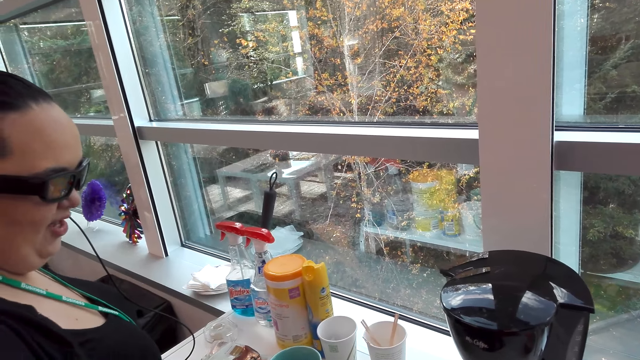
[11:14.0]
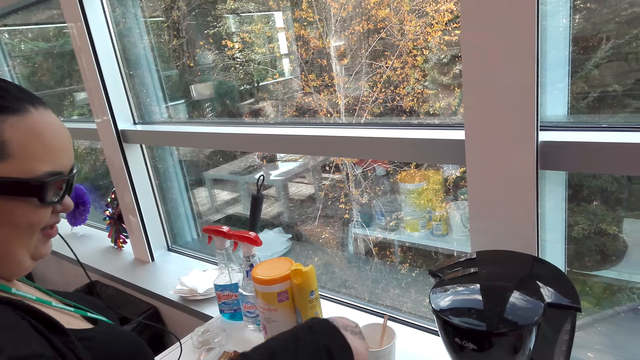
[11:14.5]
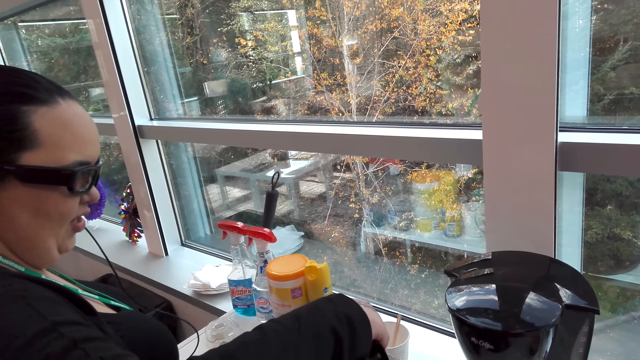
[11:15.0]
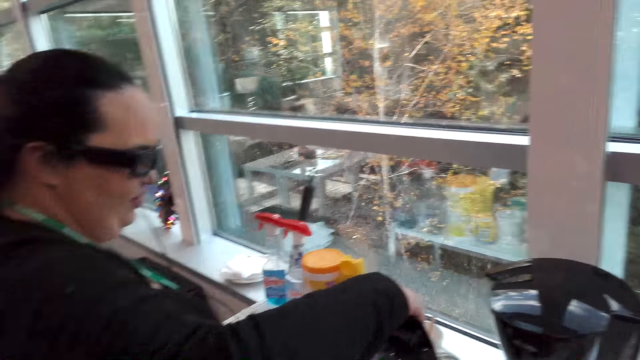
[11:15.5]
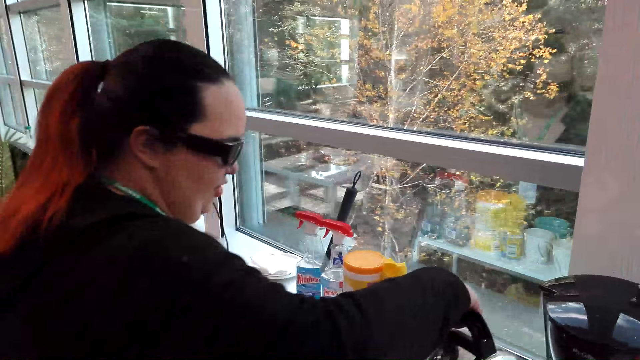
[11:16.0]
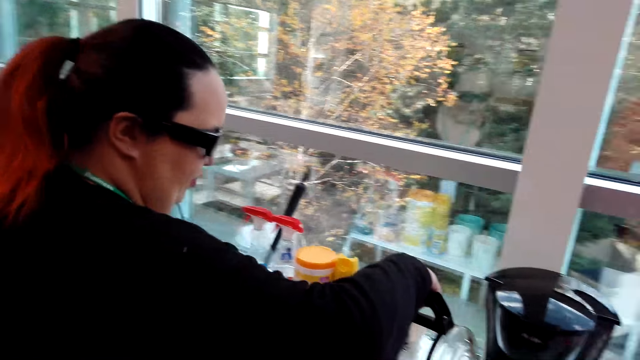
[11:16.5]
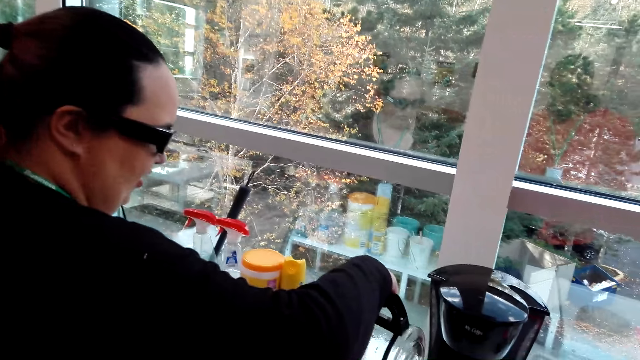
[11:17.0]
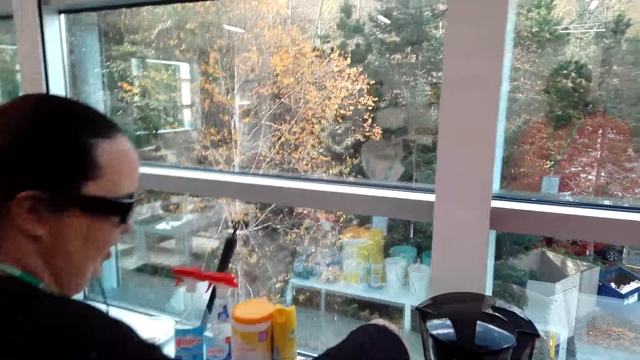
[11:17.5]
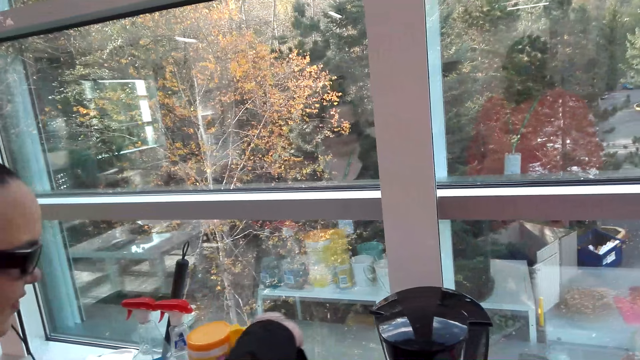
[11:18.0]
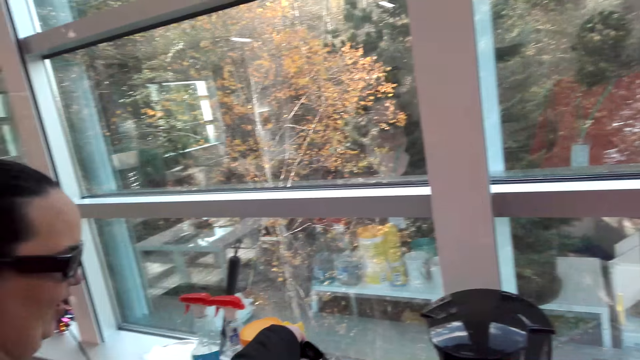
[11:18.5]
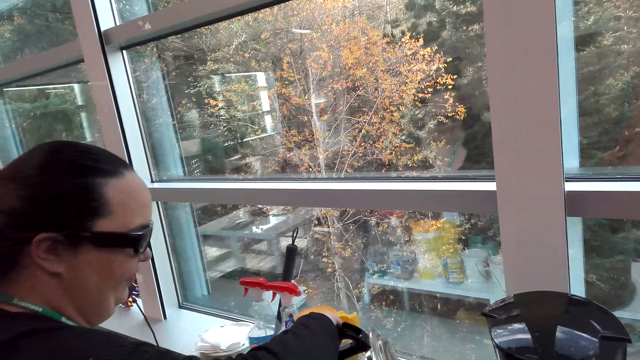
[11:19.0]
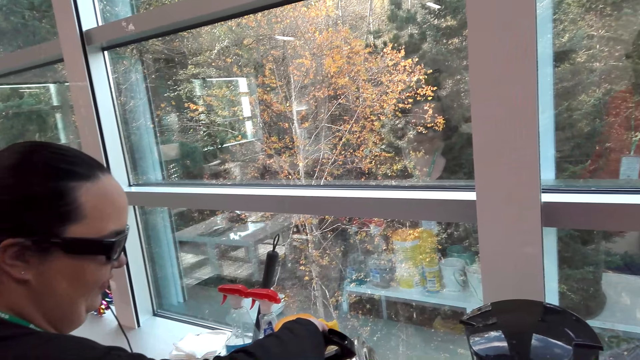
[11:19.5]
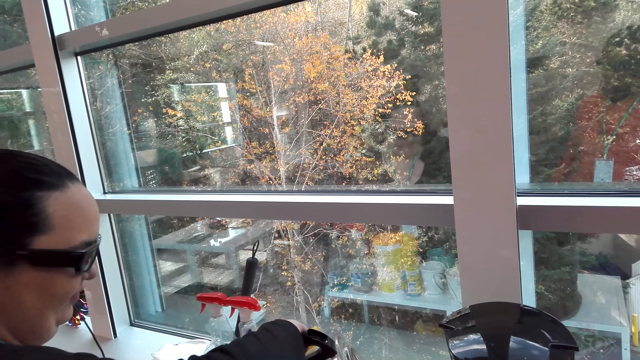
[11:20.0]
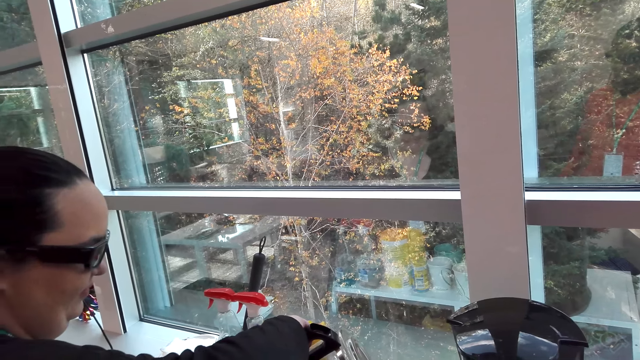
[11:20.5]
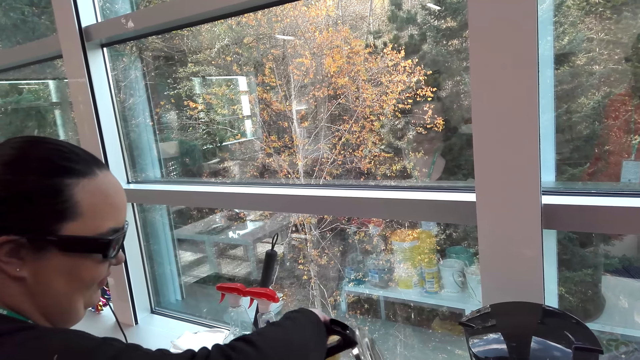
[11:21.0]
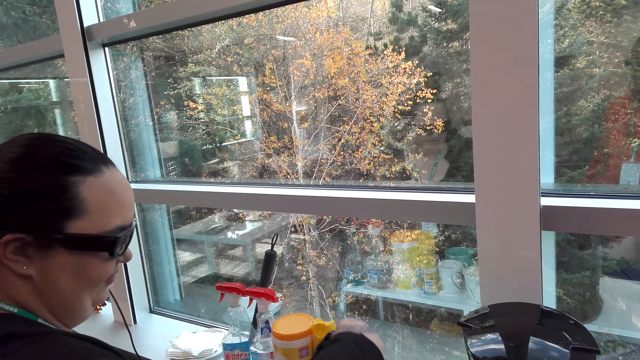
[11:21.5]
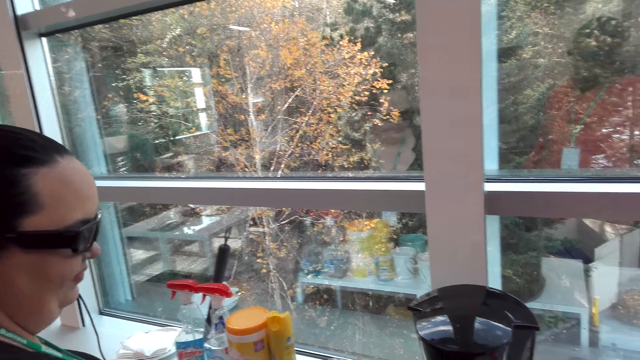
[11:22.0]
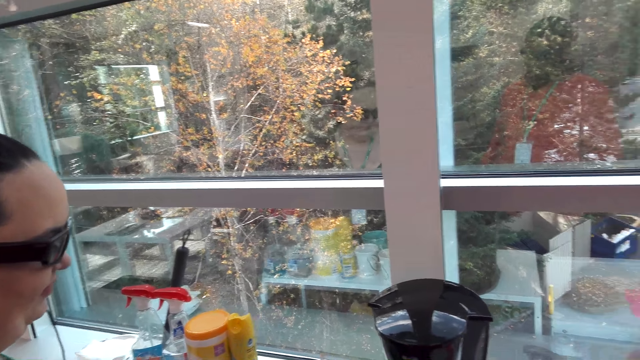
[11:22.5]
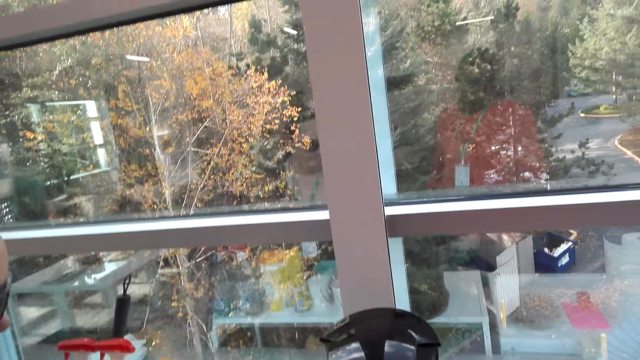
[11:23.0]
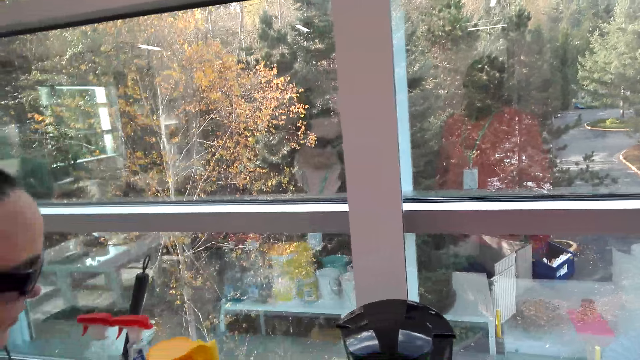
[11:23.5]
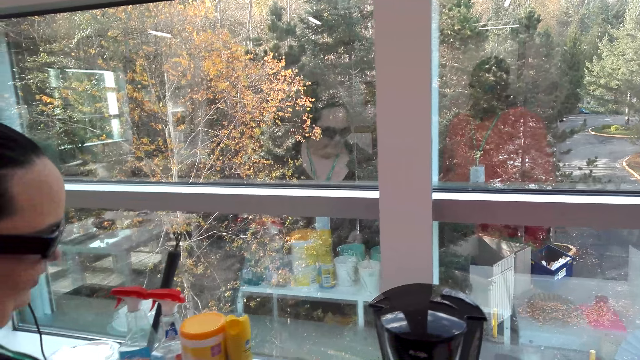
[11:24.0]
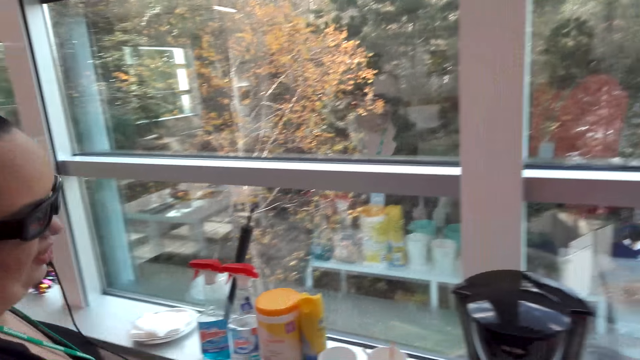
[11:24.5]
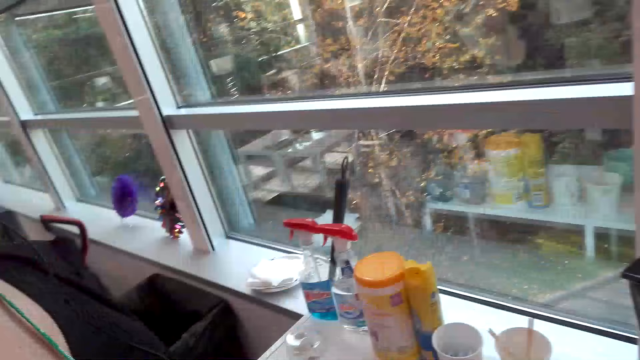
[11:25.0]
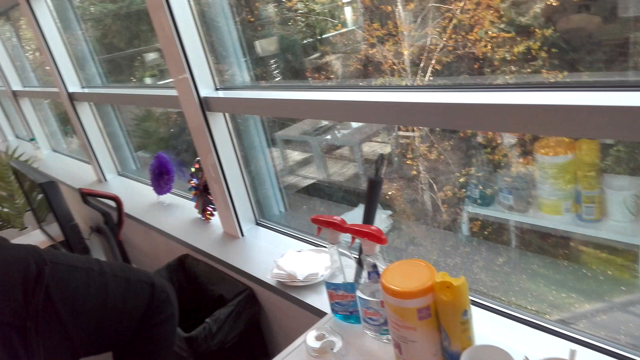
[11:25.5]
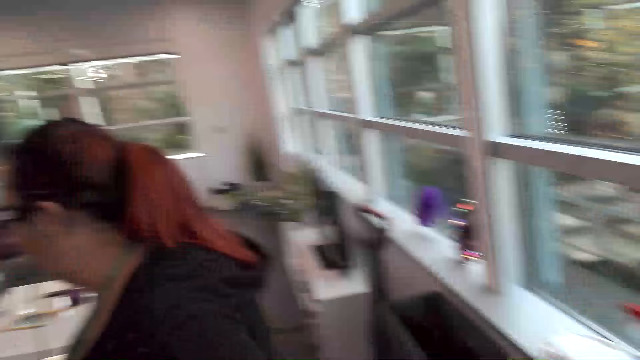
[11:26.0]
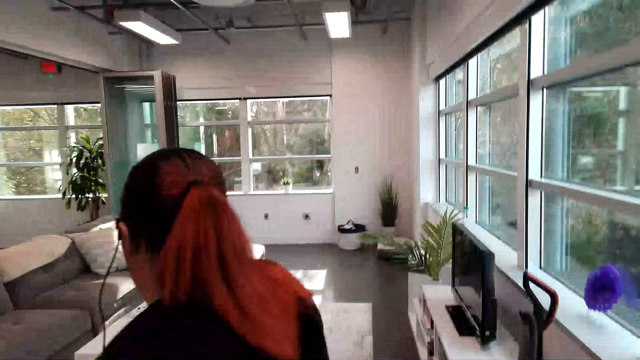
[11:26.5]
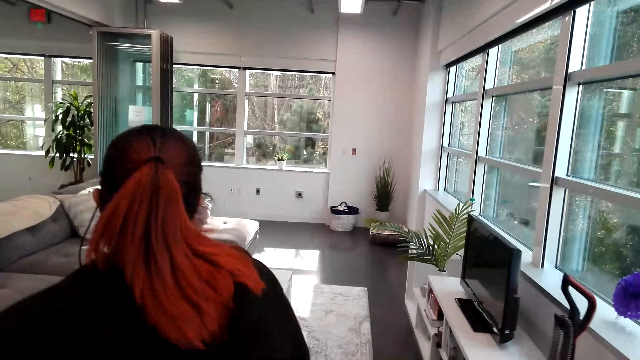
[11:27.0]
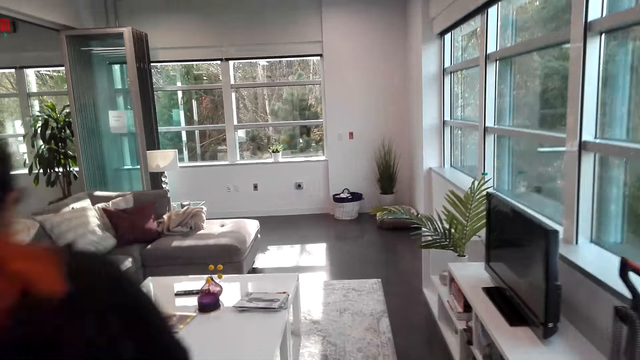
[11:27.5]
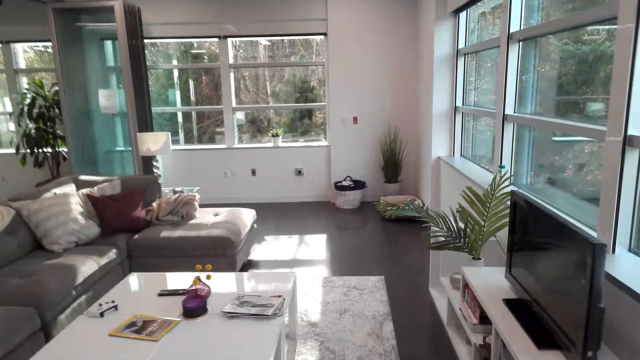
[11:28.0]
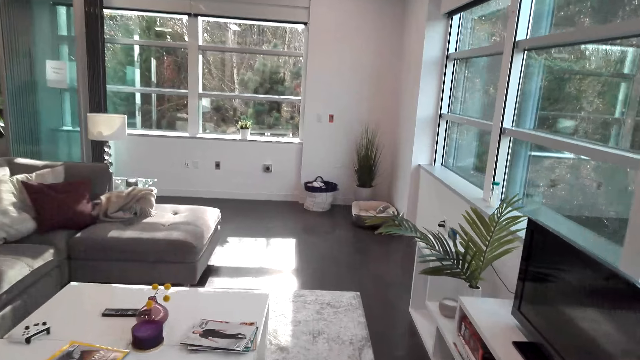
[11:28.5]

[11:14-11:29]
The camera wearer pours coffee on a cup. They dialogue with a woman. They put back the coffee jug. They walk around.

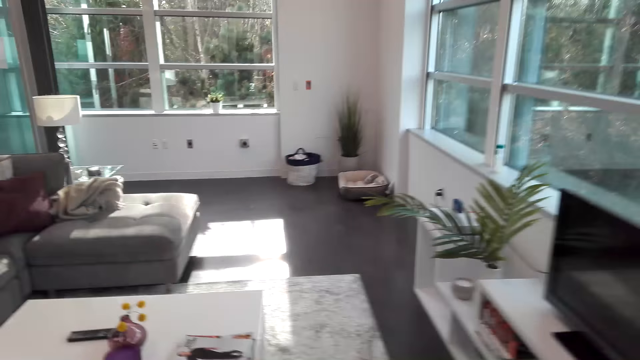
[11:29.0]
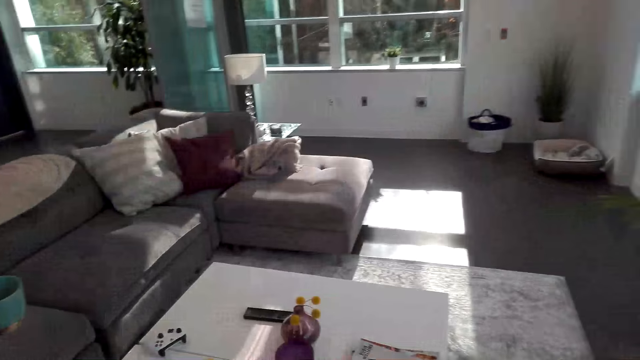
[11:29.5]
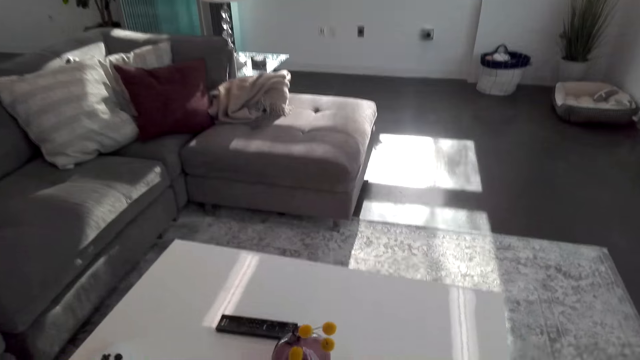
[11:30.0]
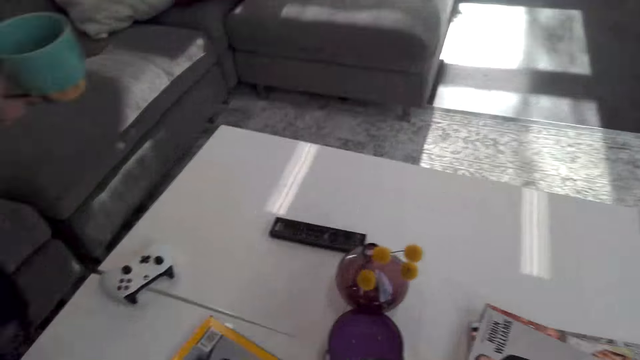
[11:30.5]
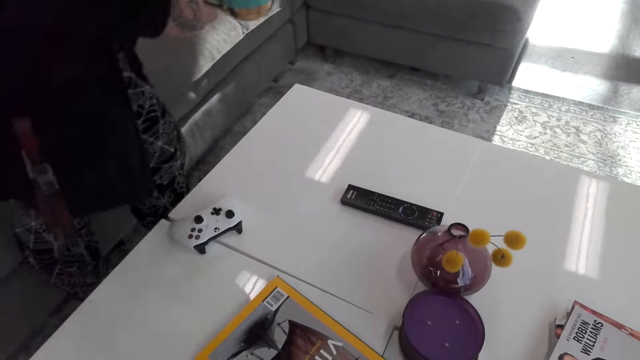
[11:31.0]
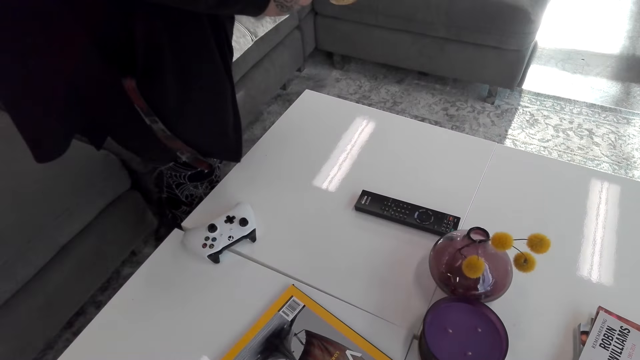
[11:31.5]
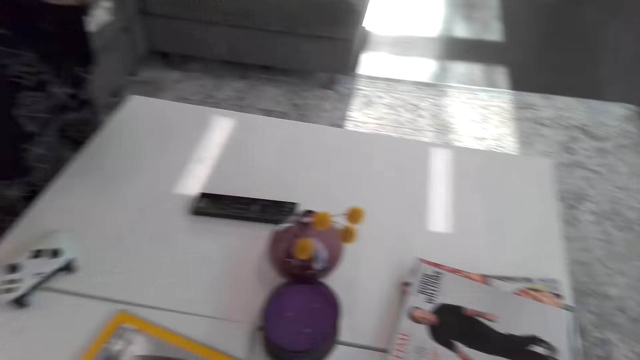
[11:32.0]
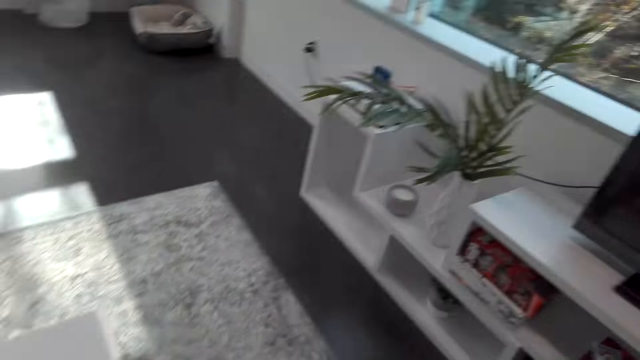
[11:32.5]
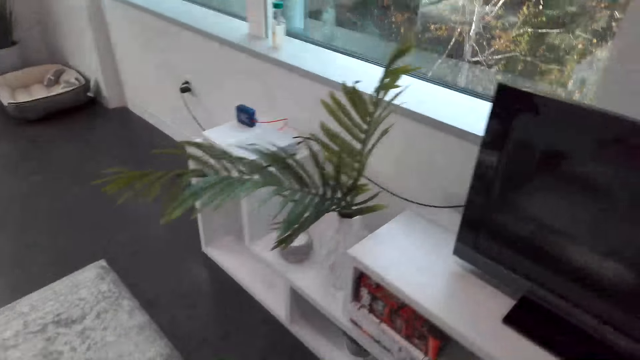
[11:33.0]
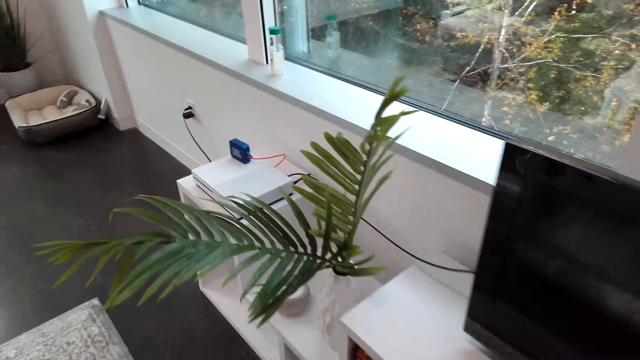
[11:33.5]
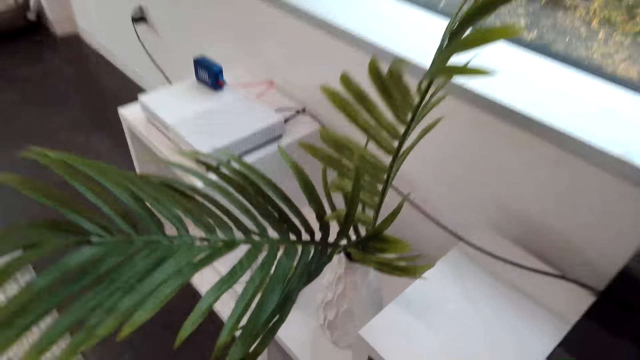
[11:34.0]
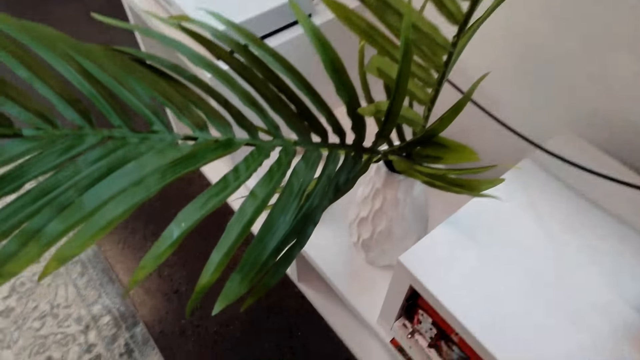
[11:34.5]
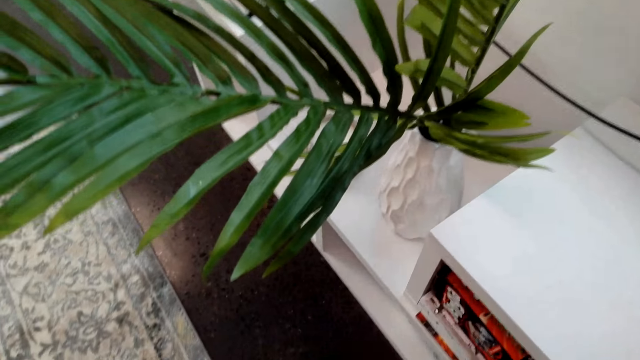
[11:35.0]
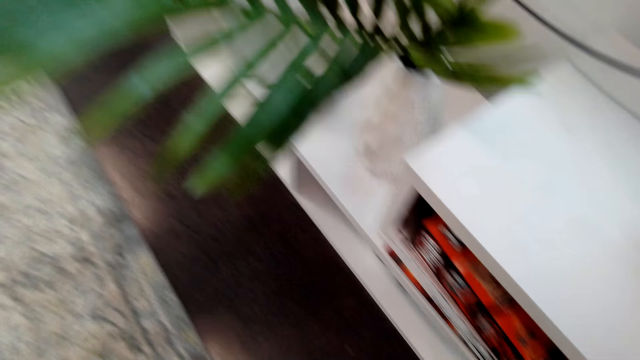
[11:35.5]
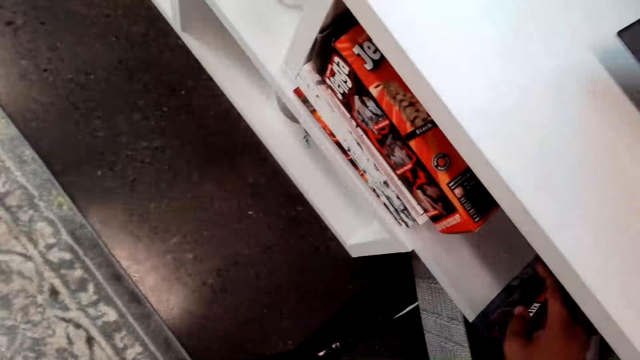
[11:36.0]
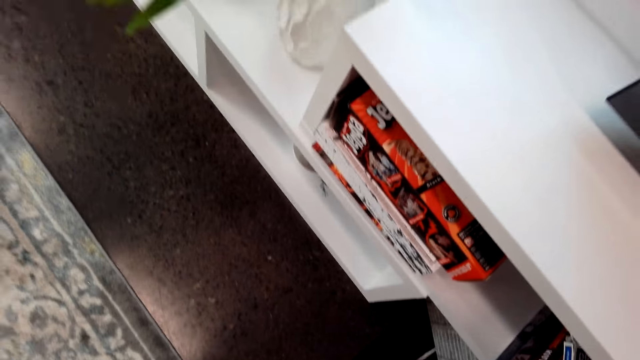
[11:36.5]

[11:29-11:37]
A woman sits down on the couch. The camera wearer looks around. They dialogue with the woman.
